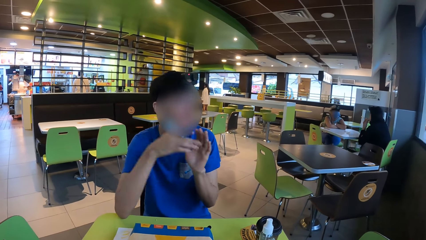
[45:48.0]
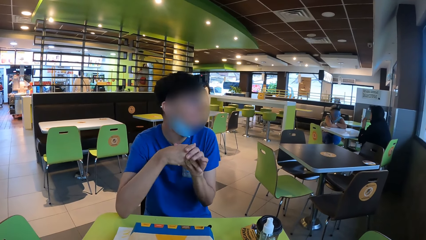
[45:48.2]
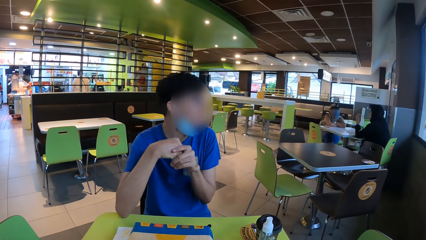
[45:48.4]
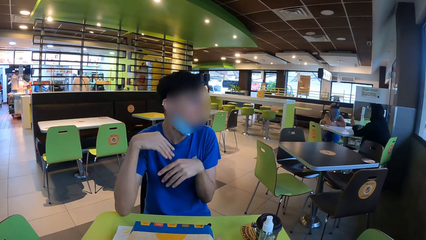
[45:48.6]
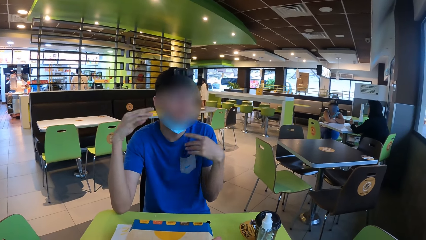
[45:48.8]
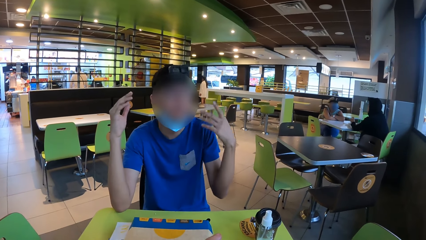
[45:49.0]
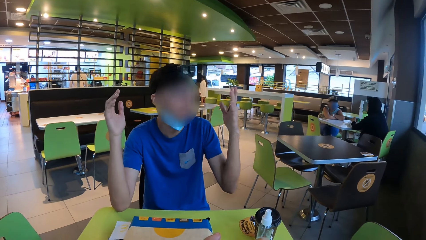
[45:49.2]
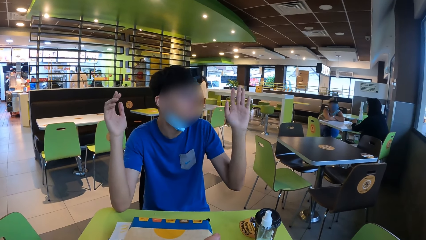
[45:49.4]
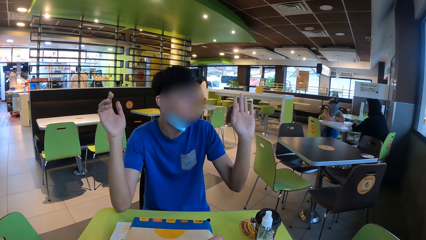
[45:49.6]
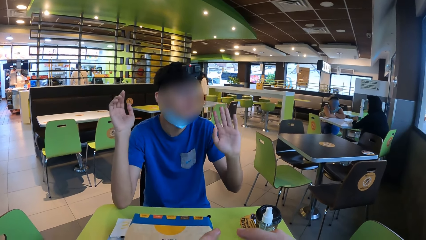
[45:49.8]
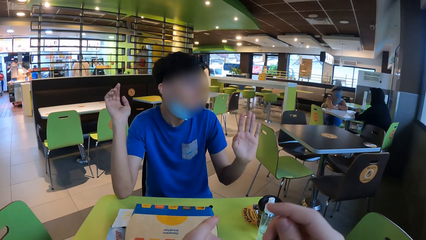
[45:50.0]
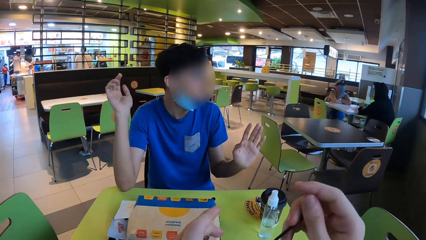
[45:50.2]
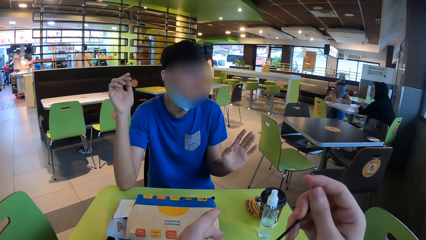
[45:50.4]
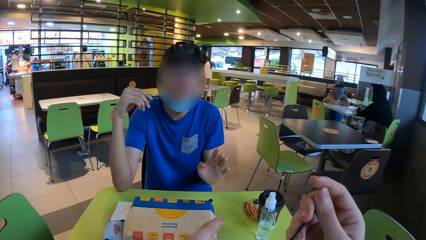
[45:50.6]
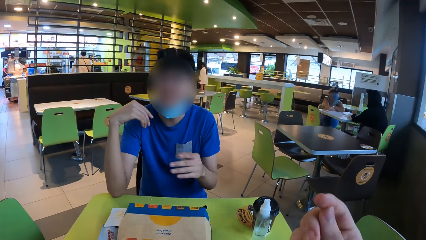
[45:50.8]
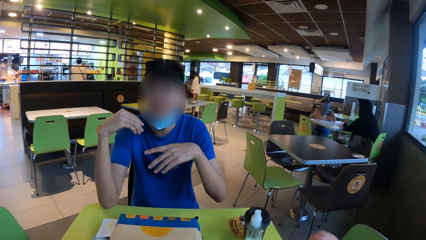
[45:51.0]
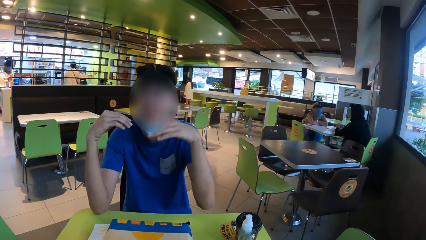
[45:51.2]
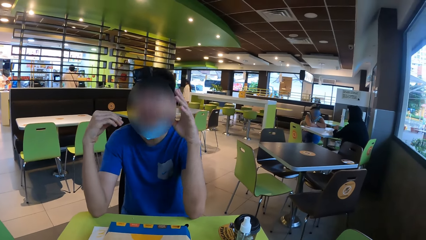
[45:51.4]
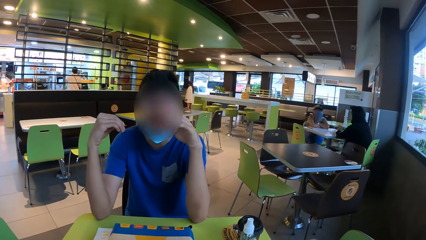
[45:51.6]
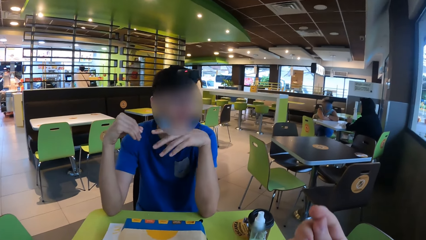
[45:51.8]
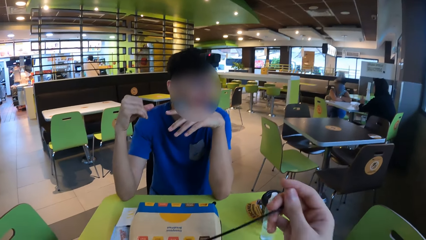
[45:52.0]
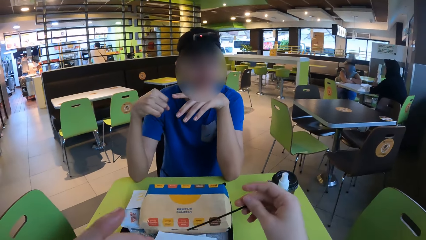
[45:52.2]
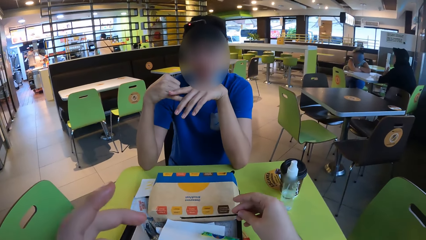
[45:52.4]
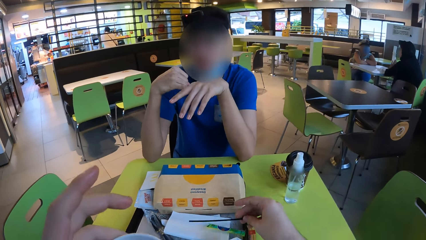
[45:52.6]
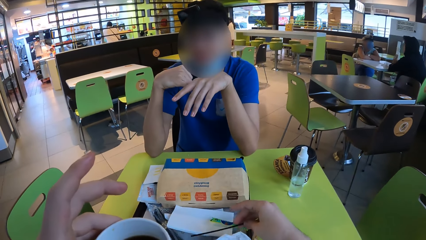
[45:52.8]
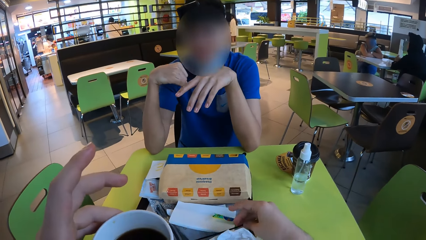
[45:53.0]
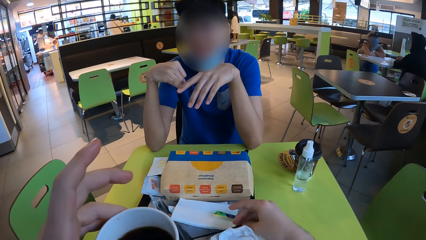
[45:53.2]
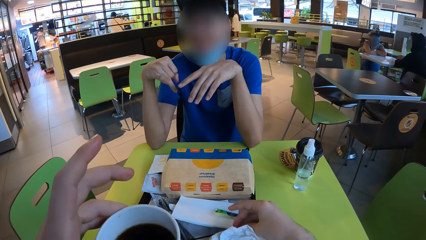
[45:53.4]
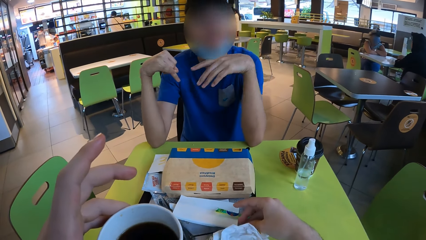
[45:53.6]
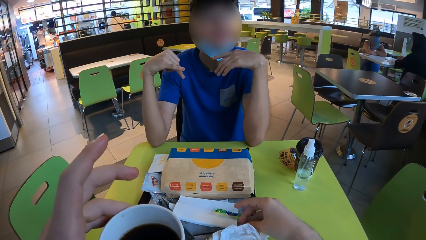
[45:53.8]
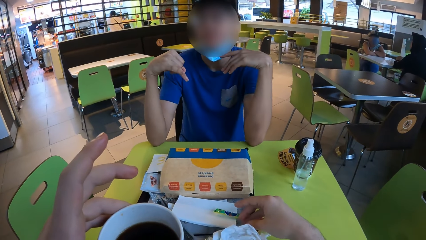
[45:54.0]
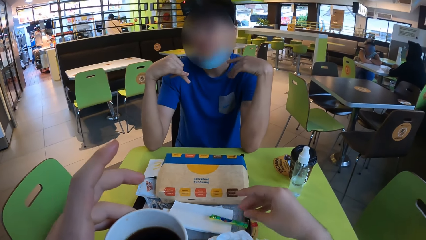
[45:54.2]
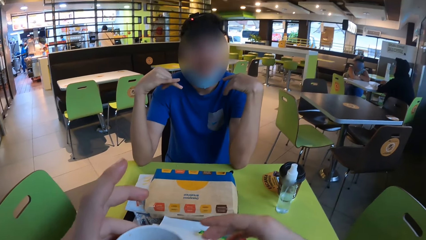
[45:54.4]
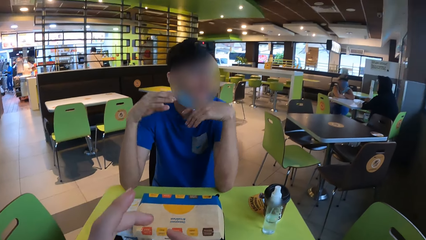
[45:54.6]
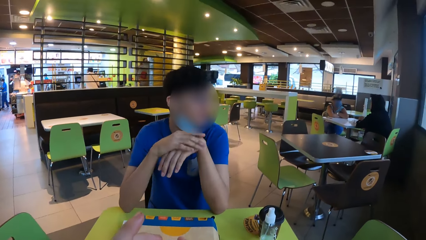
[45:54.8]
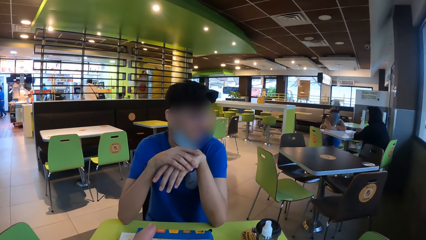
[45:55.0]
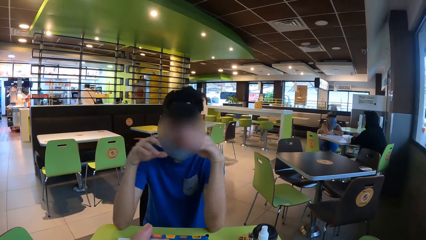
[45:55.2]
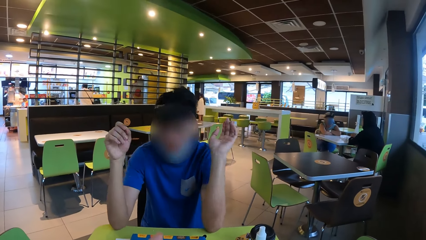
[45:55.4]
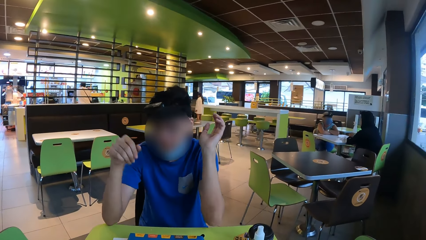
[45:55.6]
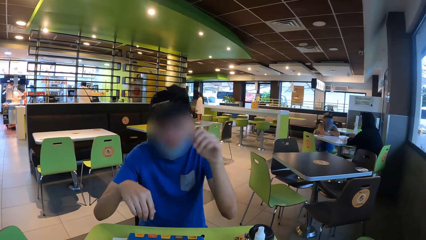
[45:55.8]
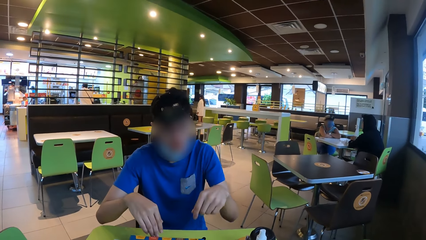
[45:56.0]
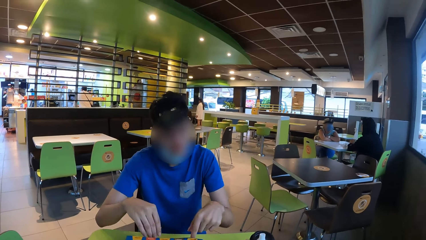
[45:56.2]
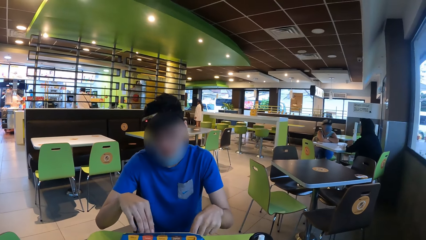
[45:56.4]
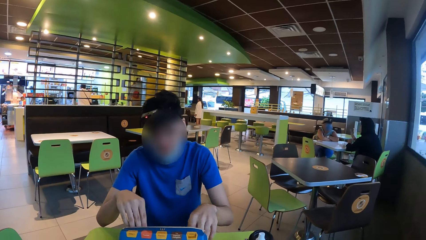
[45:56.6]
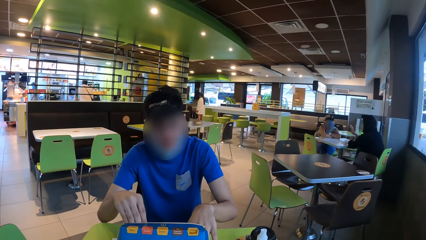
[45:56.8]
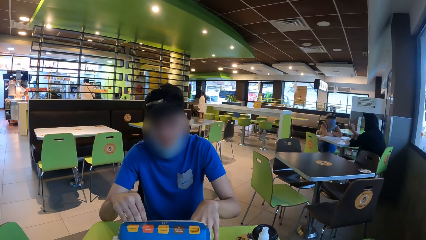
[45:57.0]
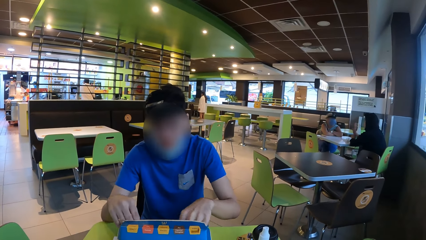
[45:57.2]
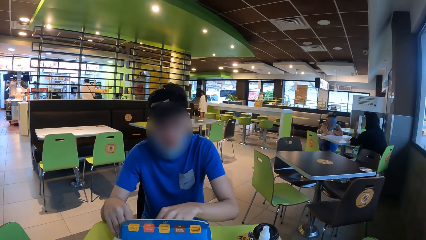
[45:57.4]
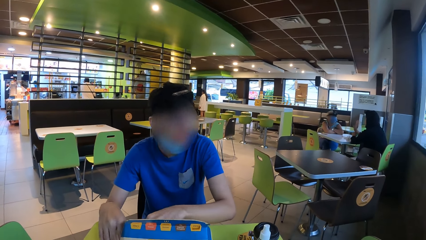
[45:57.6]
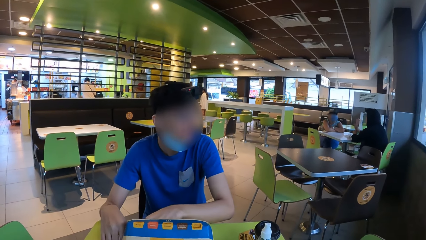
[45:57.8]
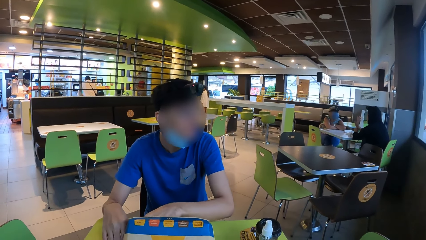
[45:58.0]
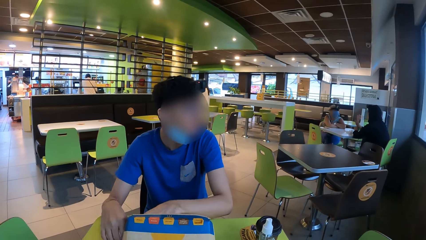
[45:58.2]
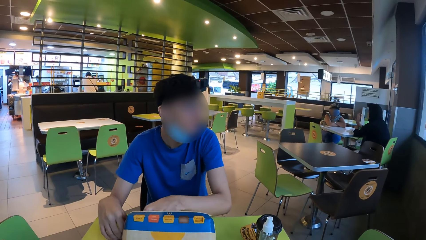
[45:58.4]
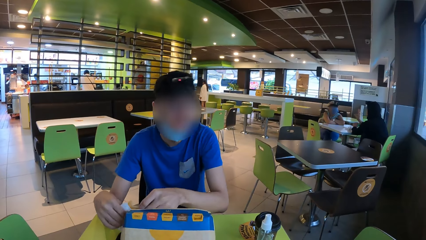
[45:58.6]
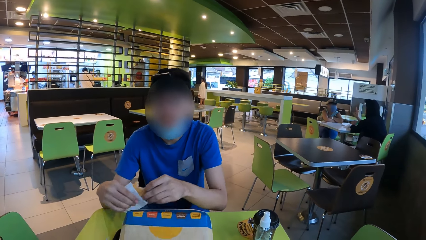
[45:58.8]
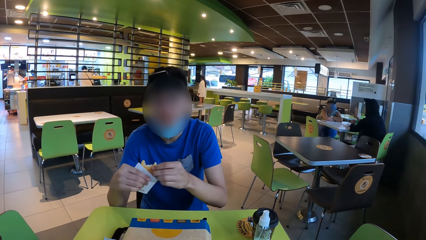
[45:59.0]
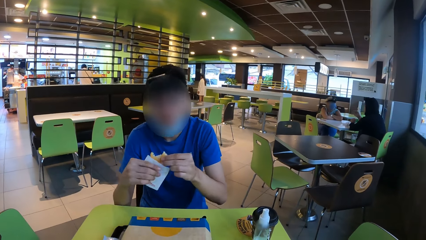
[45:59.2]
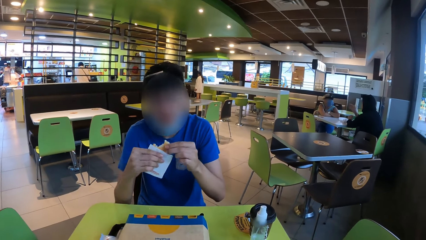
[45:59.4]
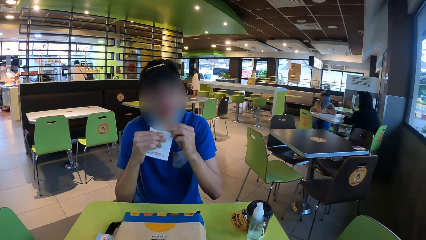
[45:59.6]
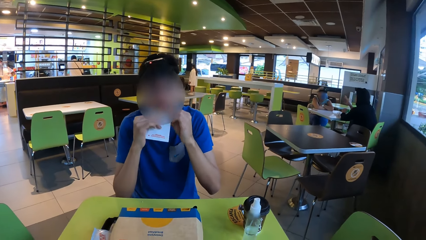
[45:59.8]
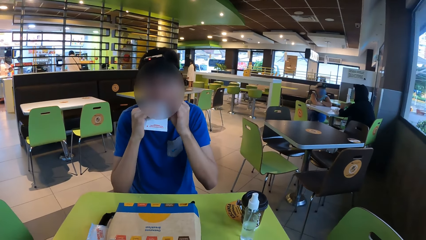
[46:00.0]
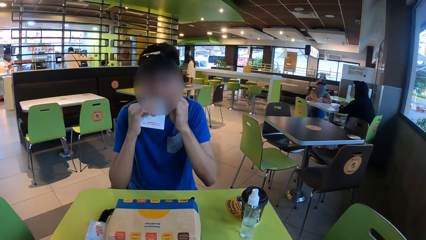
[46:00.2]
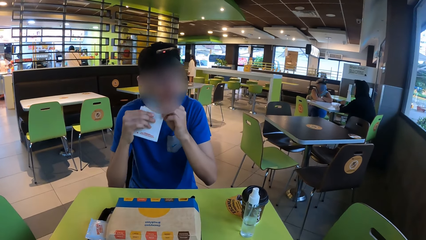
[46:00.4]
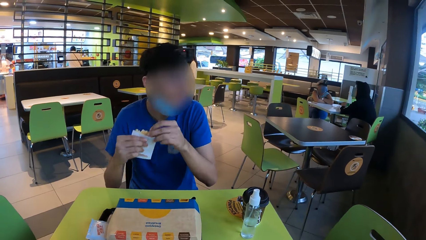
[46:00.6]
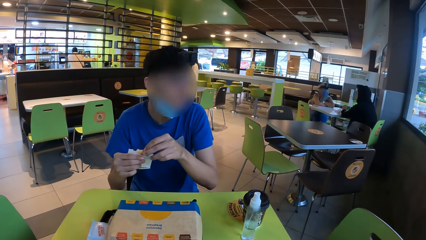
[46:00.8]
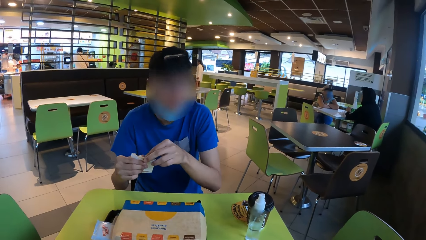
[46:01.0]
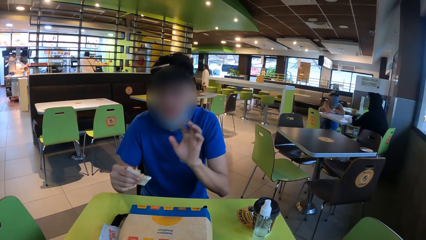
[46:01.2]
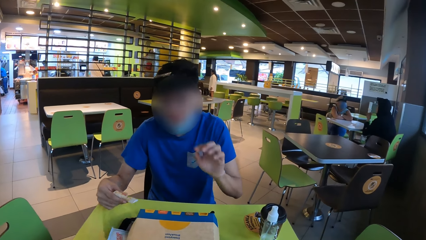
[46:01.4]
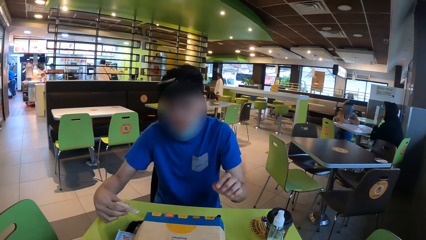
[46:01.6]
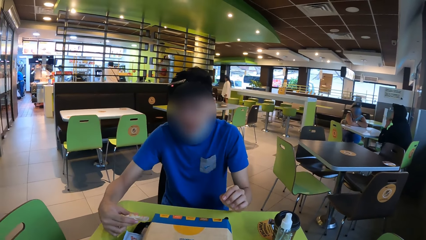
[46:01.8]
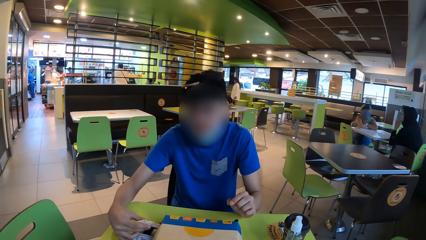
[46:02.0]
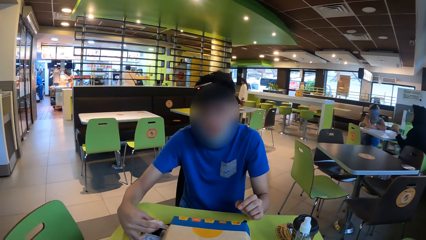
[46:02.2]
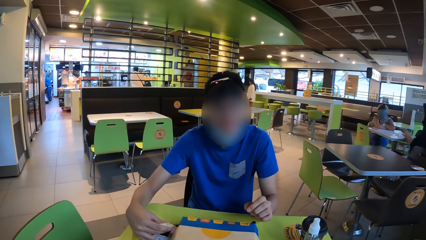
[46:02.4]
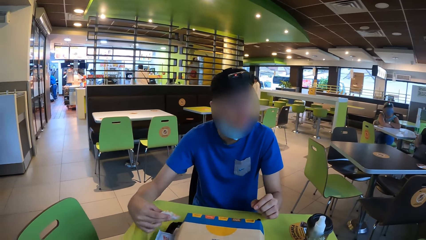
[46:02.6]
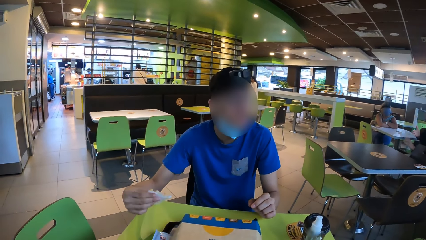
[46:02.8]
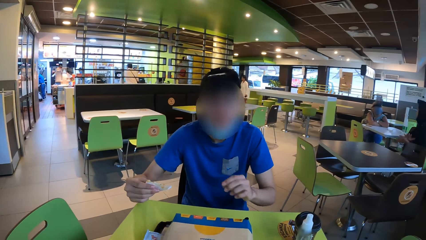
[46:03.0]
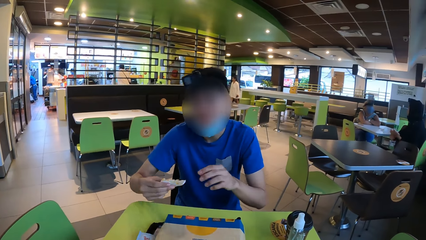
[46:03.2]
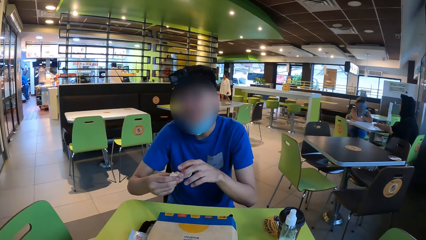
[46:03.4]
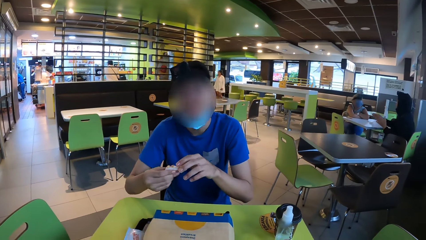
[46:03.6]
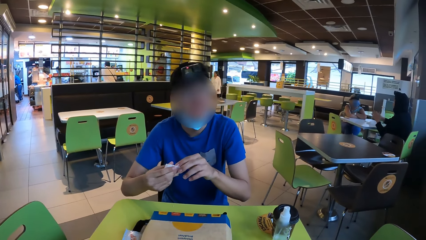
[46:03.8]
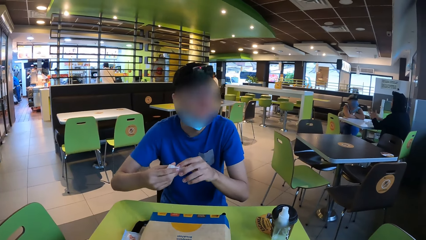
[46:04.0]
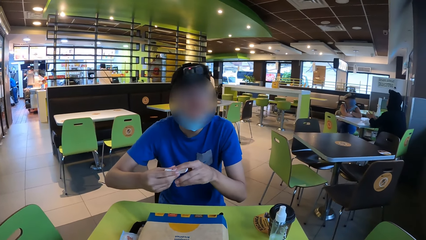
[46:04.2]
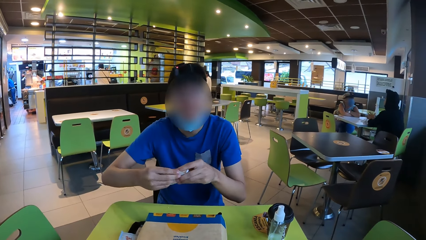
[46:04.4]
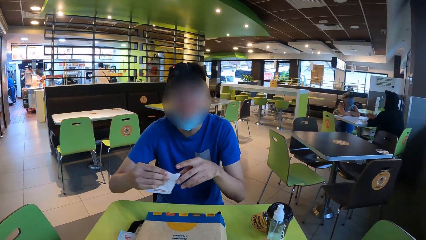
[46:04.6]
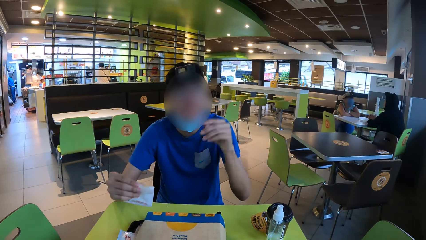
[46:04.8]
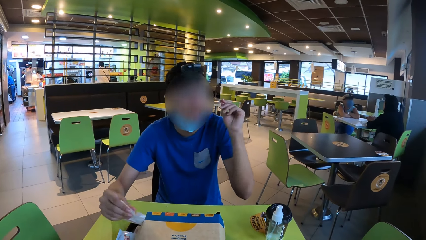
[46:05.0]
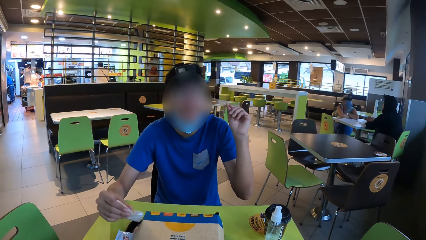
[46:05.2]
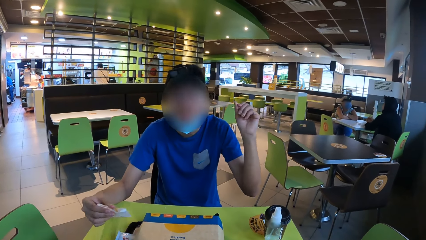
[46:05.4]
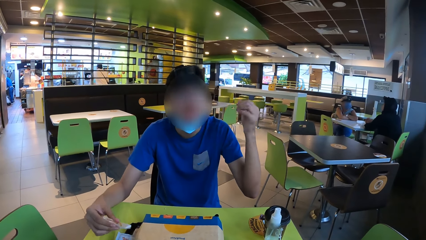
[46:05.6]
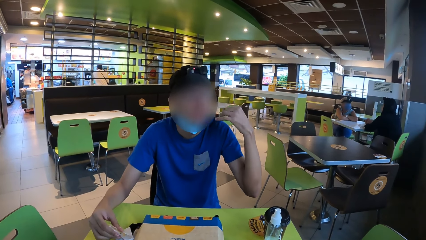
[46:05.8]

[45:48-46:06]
The camera wearer holds the coffee stir stick in the hand. They put the coffee stir stick on the table. They hold the coffee cup in the hand. They look at a man. The man opens the food box on the table. The man picks up the food from the food box. The man holds the burger with the tissue paper. The man eats. The man holds the food in the serviette paper.
